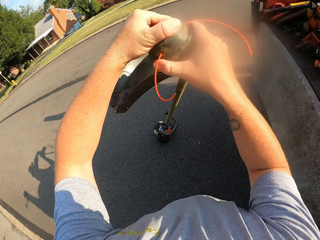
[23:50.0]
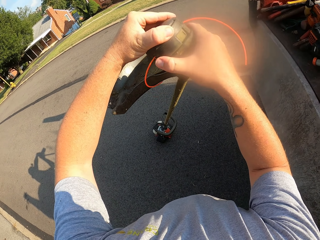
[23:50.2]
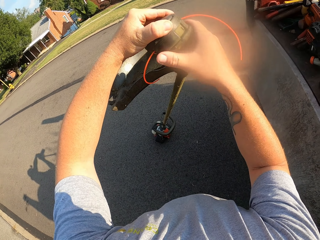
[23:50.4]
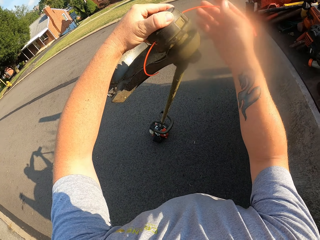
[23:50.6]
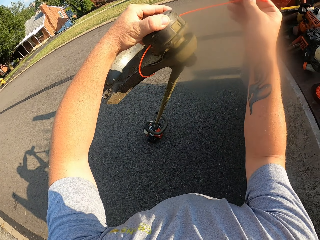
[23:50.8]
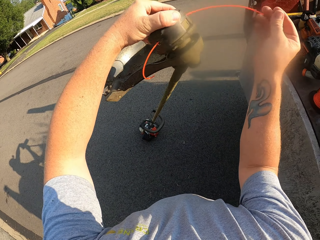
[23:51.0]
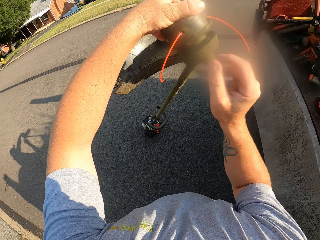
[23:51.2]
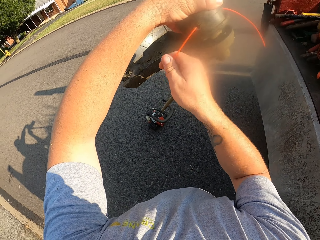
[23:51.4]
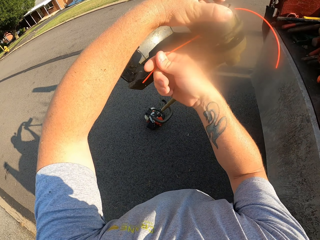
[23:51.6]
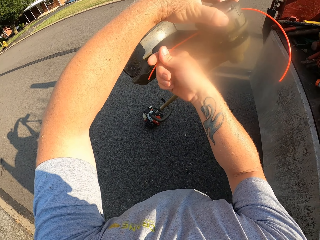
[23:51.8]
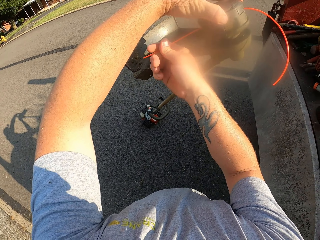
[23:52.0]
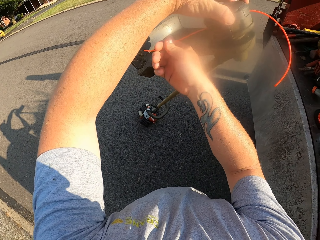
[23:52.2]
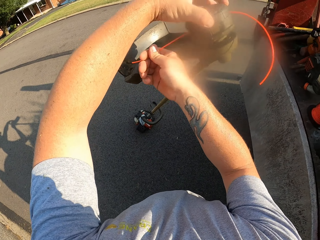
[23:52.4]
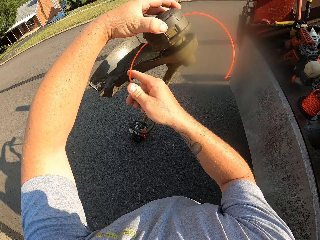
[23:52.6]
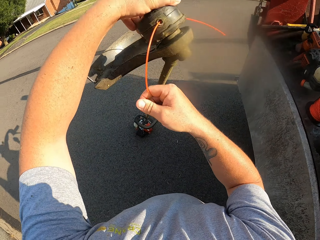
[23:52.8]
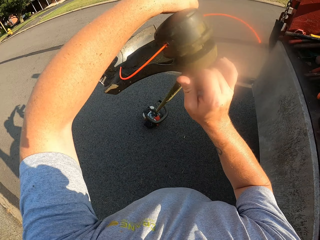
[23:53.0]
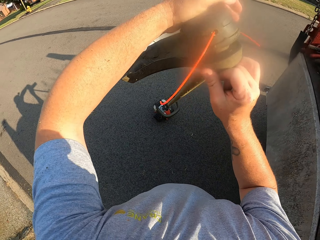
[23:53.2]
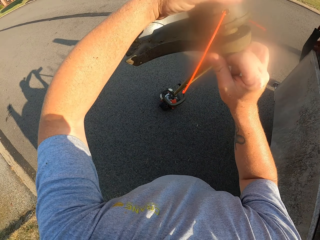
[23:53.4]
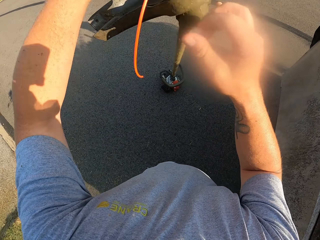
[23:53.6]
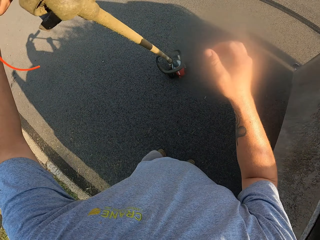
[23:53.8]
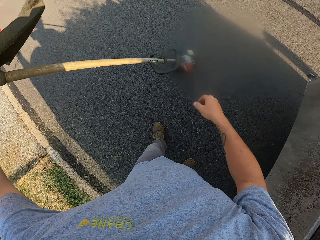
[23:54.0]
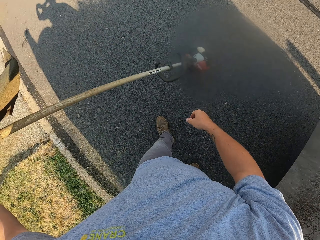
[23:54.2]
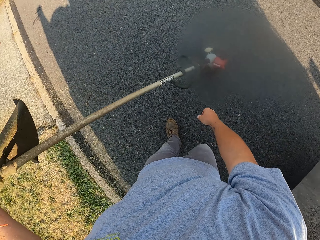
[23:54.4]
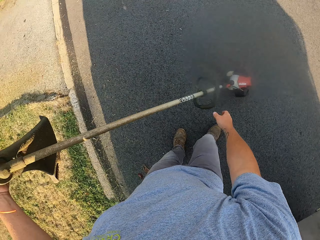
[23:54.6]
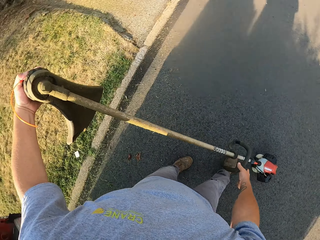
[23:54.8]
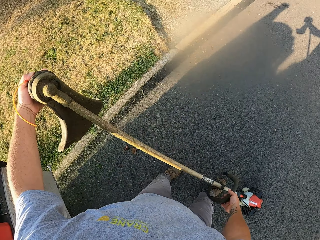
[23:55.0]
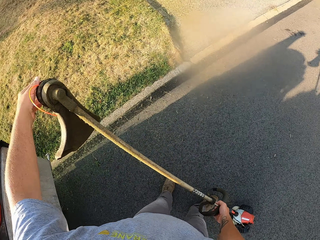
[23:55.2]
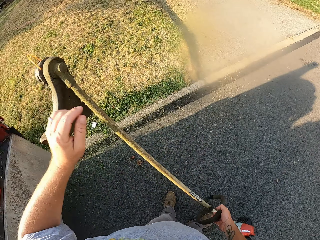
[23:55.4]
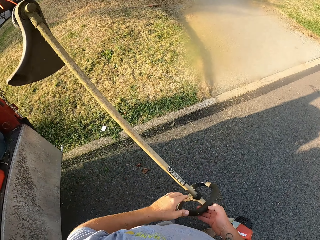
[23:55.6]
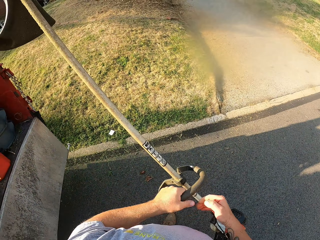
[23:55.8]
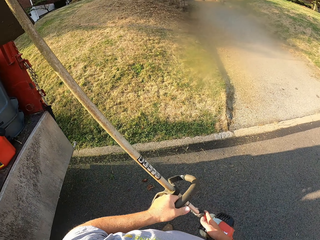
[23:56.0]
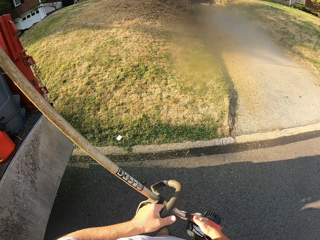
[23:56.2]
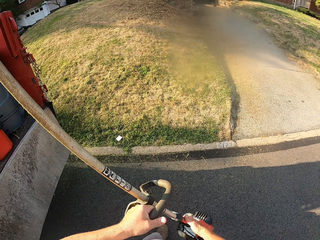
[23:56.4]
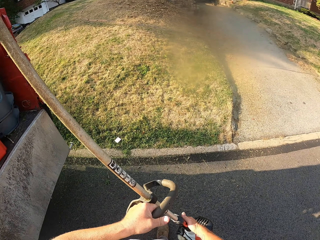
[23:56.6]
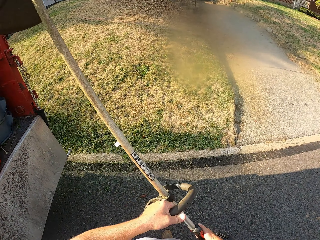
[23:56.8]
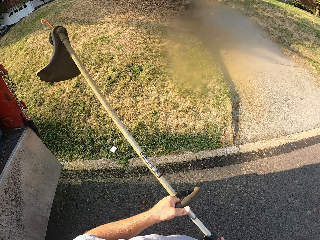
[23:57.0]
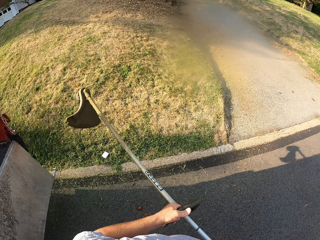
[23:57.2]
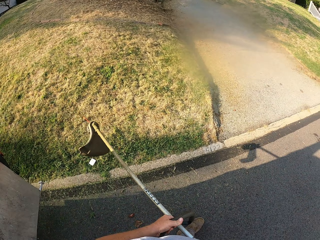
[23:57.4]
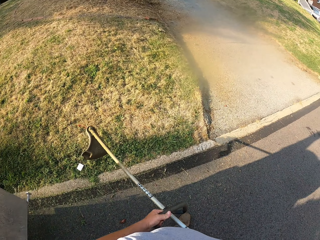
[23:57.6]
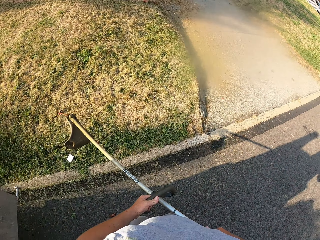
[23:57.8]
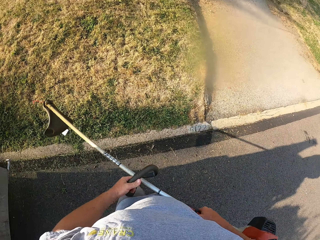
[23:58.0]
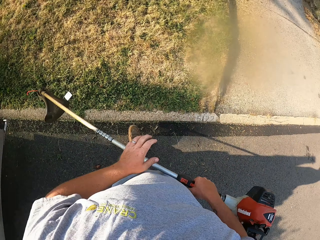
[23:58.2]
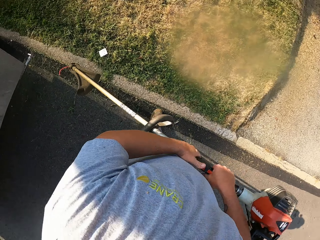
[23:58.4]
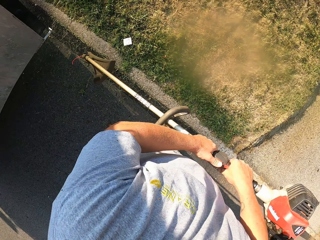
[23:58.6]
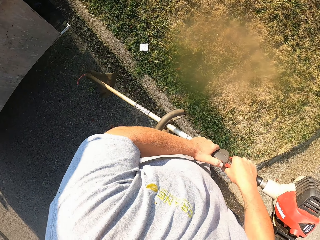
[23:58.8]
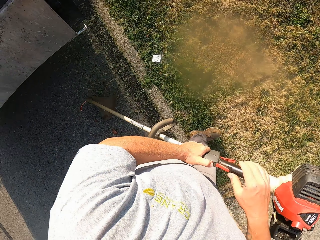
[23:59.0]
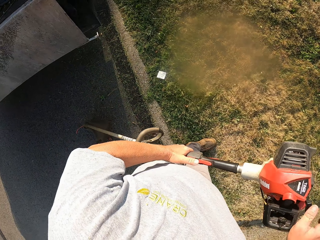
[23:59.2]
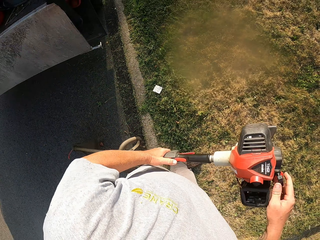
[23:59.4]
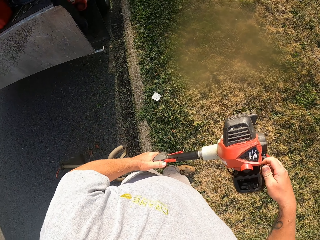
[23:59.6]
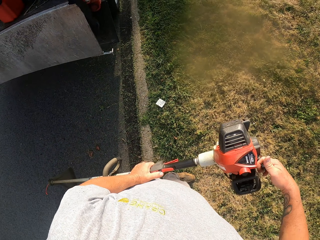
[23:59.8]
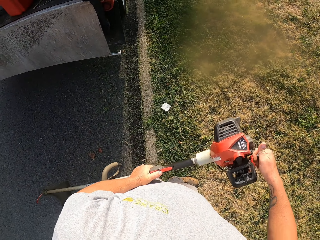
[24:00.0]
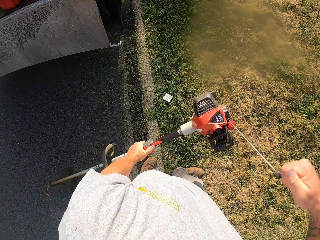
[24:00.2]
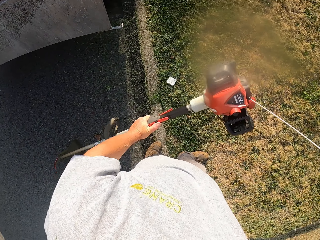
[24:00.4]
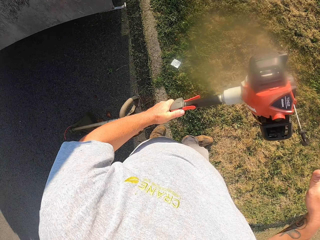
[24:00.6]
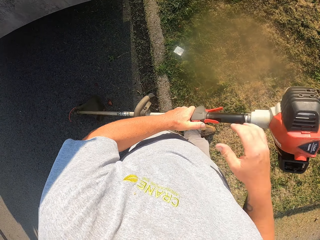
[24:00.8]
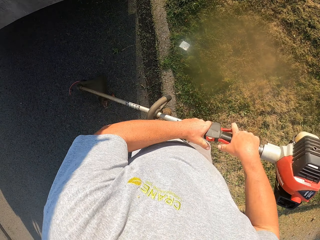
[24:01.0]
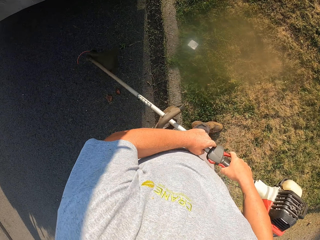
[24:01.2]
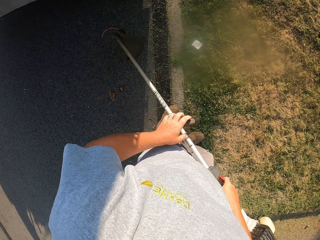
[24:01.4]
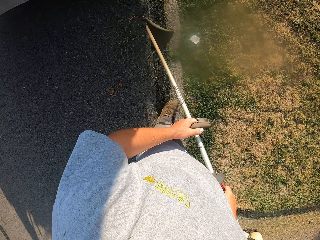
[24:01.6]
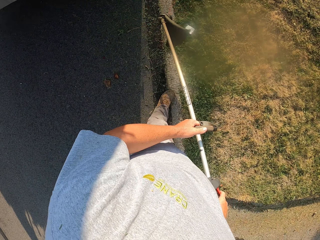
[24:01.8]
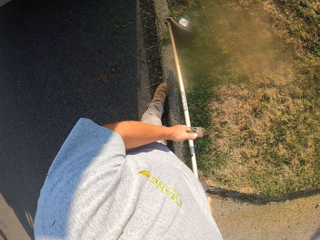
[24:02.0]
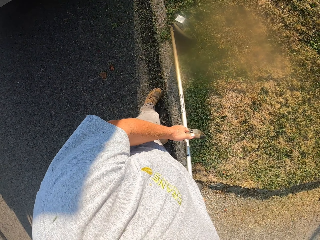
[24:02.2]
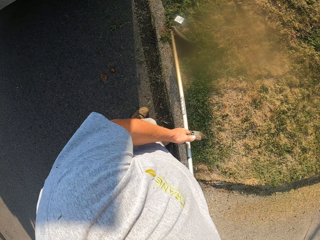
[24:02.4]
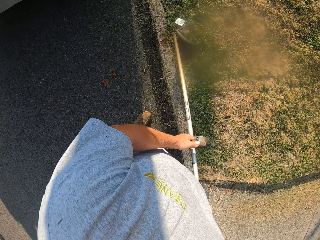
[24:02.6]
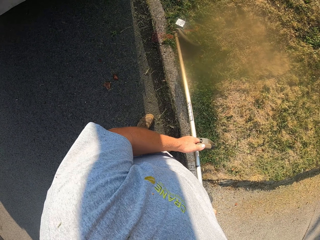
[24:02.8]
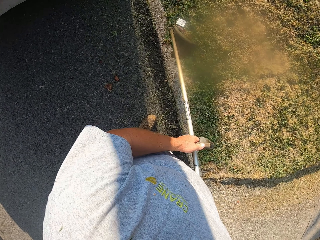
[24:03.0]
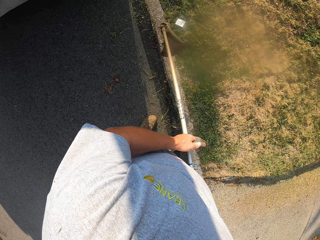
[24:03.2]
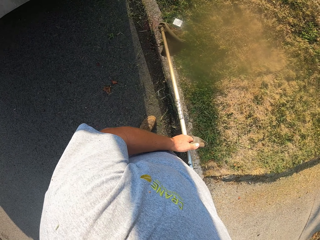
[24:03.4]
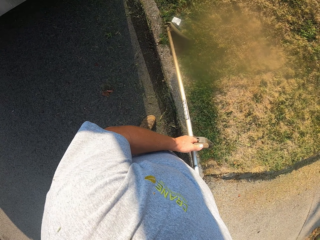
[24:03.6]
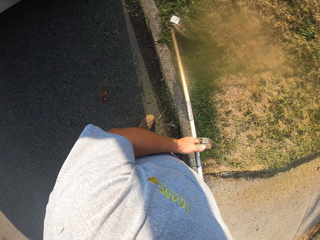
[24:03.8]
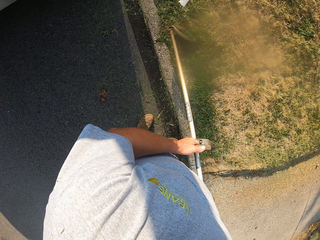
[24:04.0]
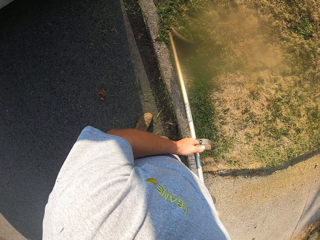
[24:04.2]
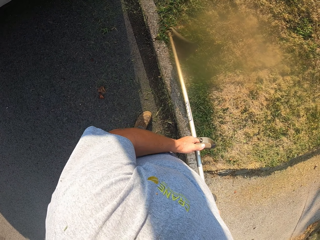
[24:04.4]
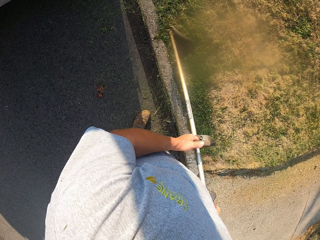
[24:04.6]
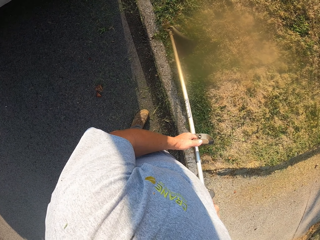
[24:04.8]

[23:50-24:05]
The camera wearer touches the rope. They inspect the hand held mower or brush cutter. They pick up the hand held mower. They stare at the hand held mower. They walk. They turn on the hand held mower. They cut grass with the brush cutter.

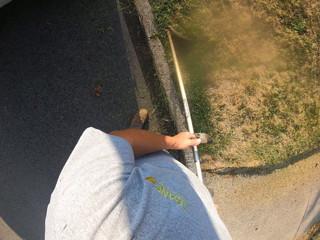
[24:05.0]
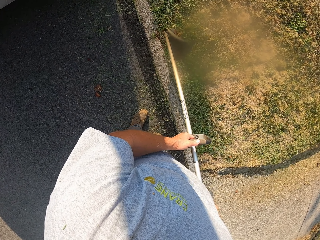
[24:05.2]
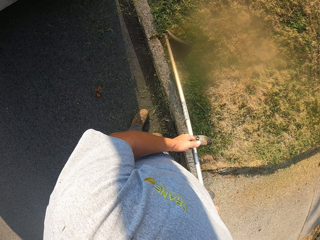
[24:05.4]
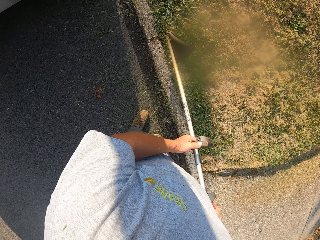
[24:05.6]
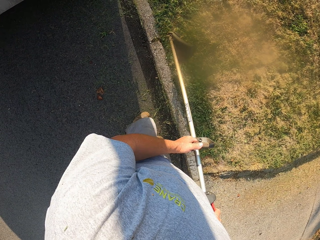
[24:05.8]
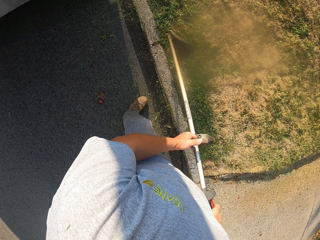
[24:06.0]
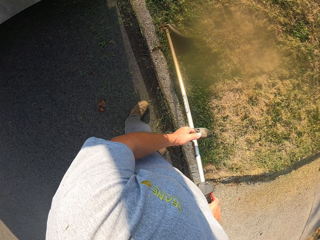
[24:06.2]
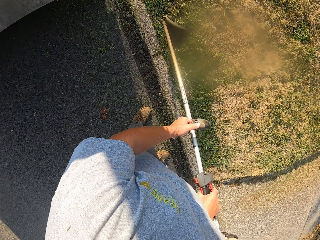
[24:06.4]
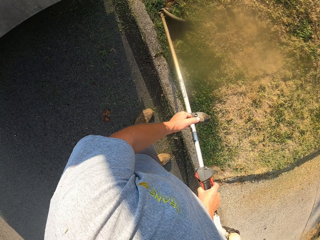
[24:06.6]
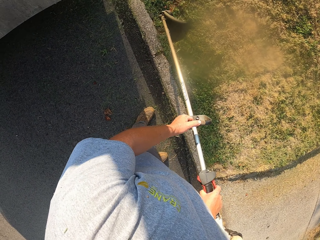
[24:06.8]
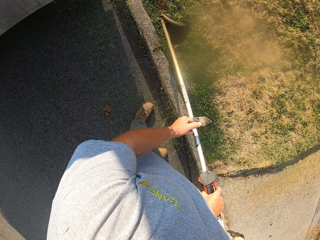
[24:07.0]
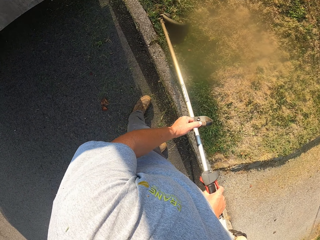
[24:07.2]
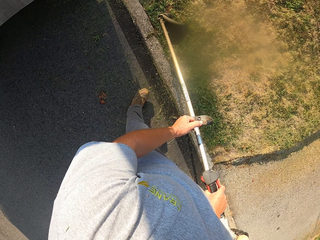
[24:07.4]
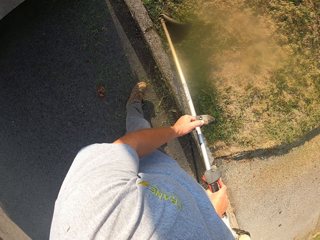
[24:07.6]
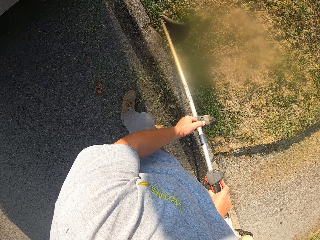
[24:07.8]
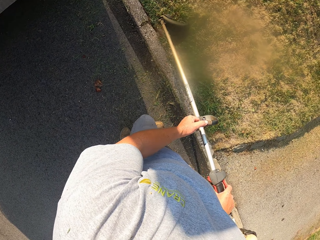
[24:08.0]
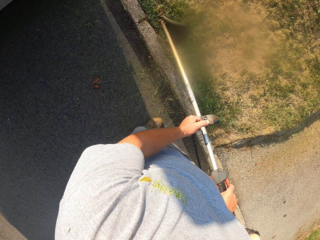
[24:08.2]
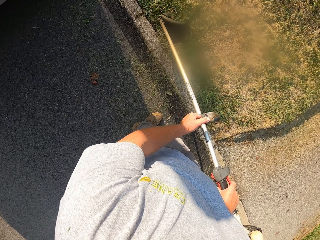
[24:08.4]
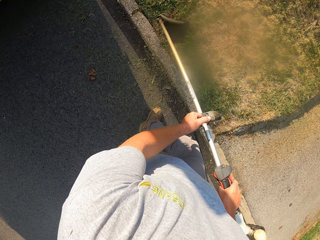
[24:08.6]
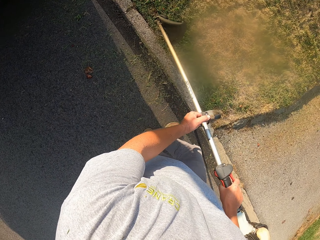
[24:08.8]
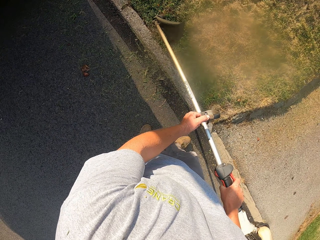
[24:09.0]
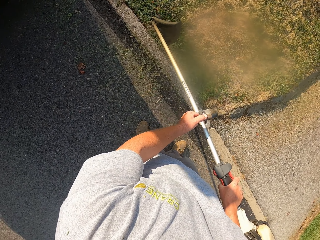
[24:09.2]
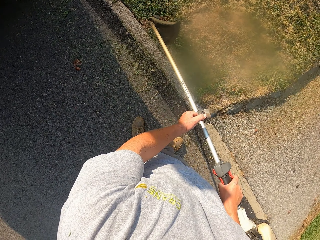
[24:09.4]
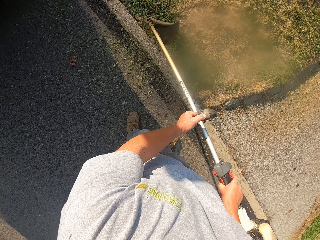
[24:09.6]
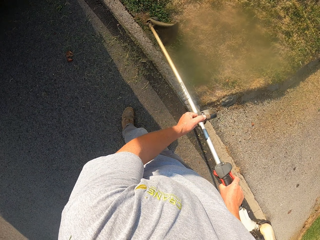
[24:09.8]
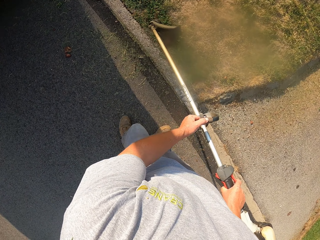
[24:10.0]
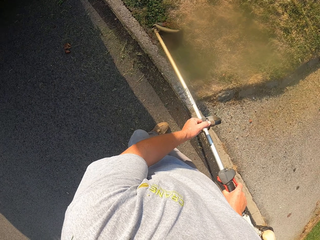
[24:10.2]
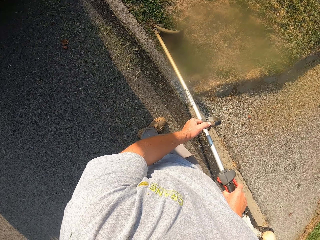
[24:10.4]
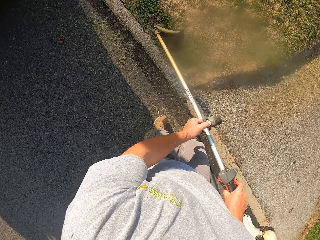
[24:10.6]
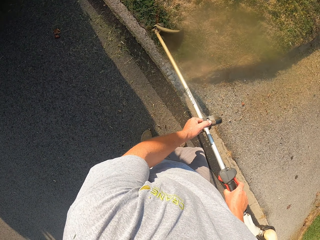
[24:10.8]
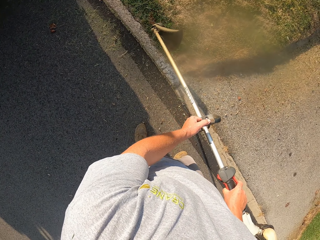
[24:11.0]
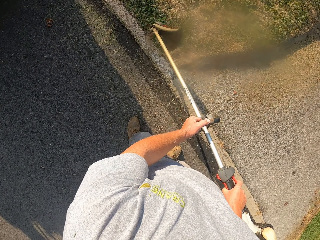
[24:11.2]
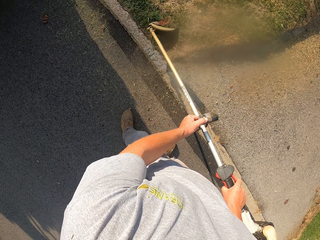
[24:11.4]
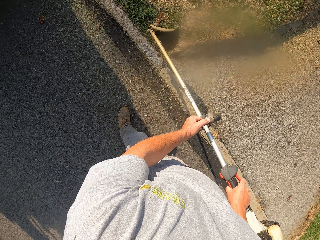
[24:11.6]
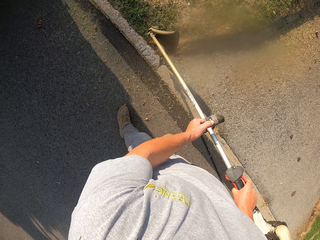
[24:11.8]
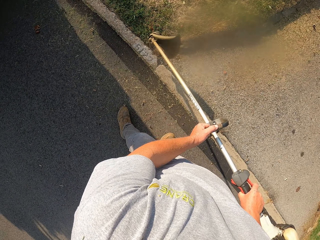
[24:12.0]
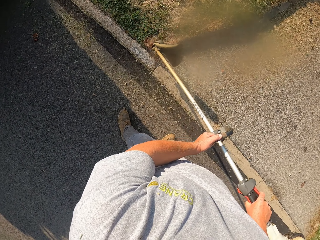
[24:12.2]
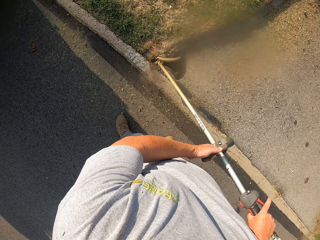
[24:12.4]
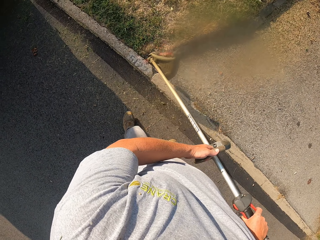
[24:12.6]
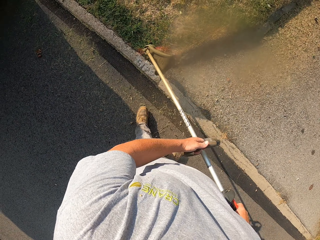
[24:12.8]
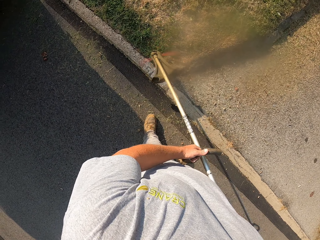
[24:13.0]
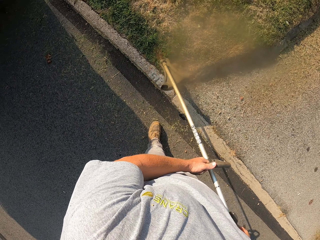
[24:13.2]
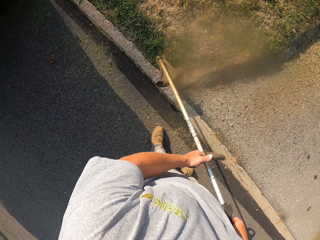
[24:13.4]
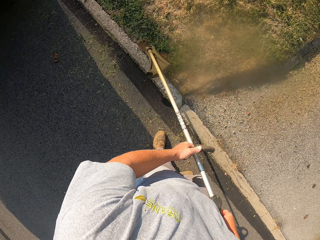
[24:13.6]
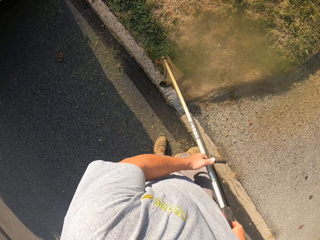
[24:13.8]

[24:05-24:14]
The camera wearer cuts grass with a brush cutter and walks.
